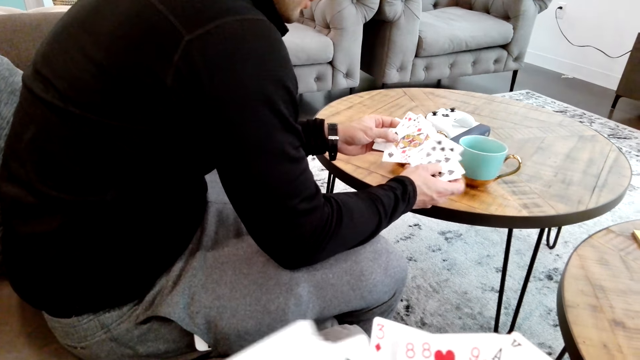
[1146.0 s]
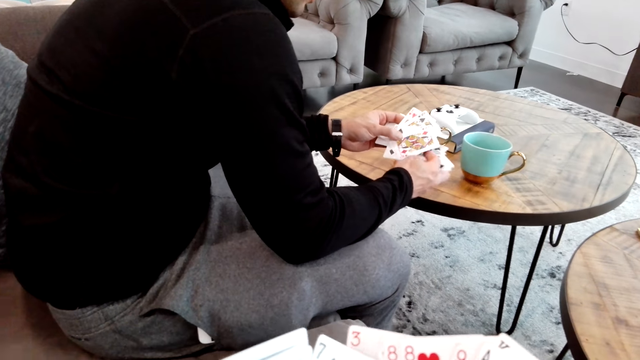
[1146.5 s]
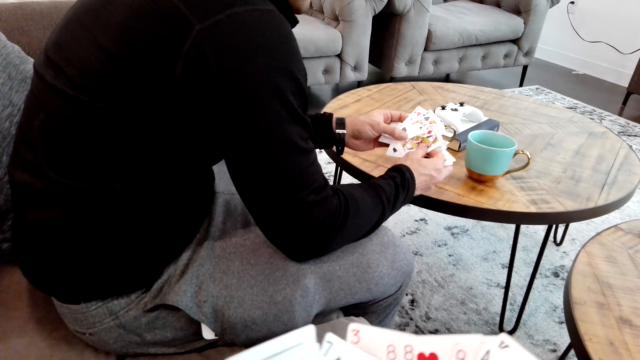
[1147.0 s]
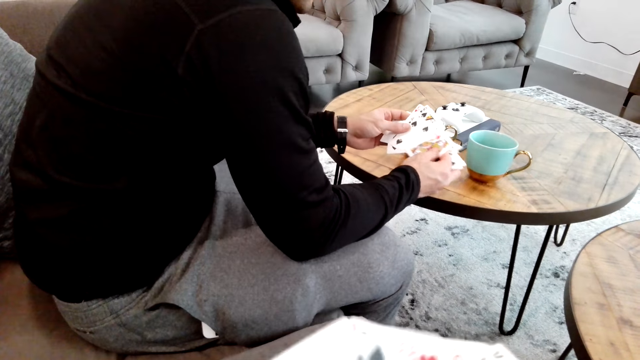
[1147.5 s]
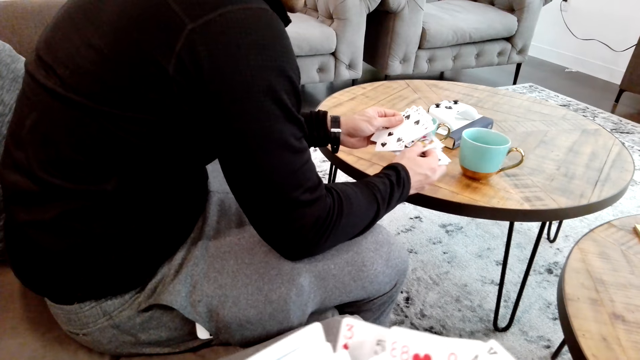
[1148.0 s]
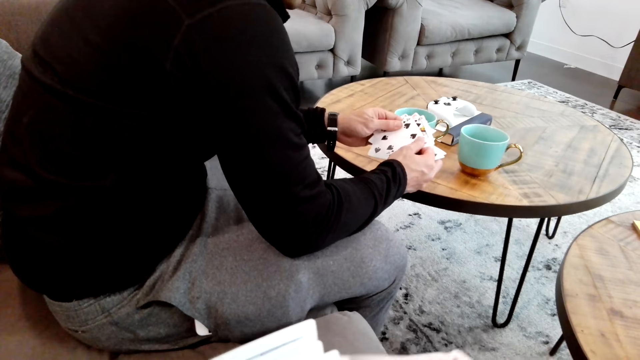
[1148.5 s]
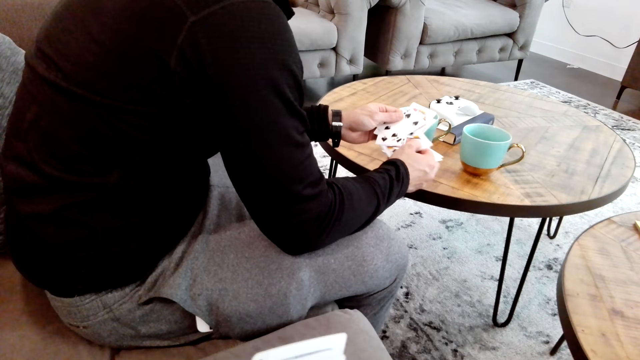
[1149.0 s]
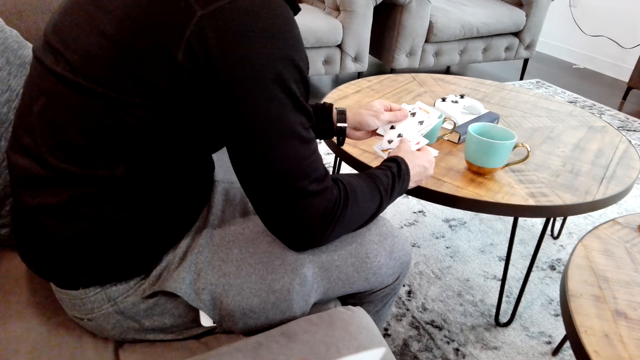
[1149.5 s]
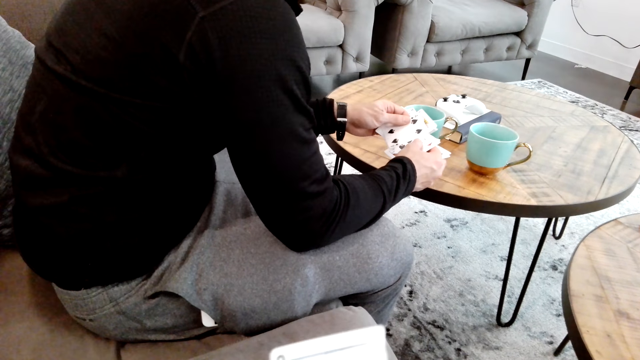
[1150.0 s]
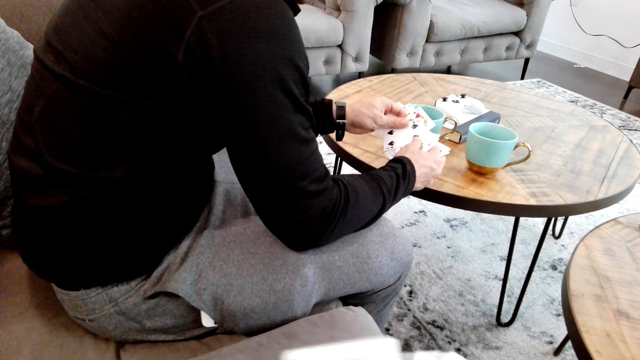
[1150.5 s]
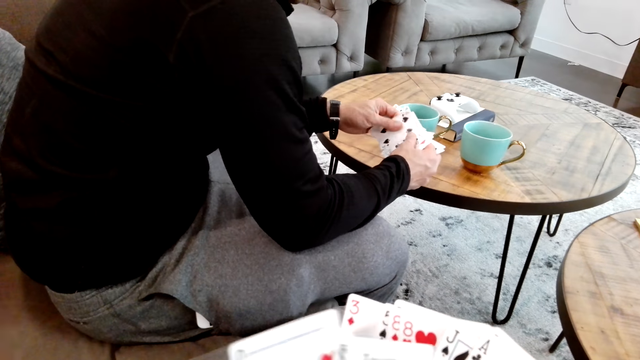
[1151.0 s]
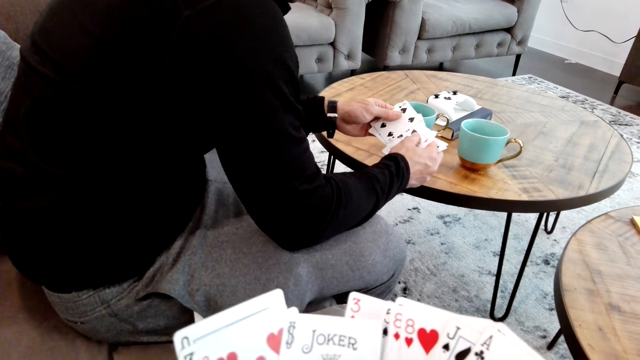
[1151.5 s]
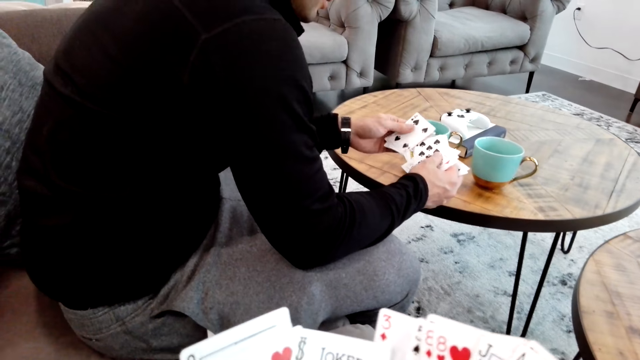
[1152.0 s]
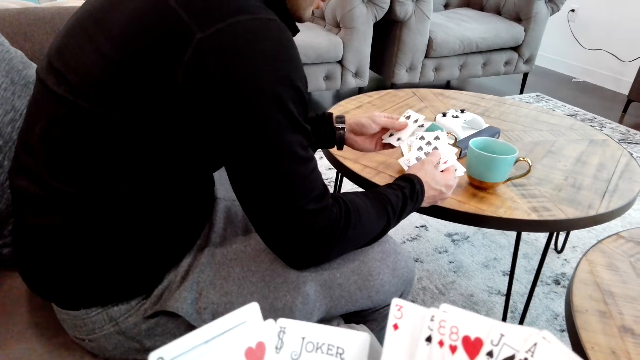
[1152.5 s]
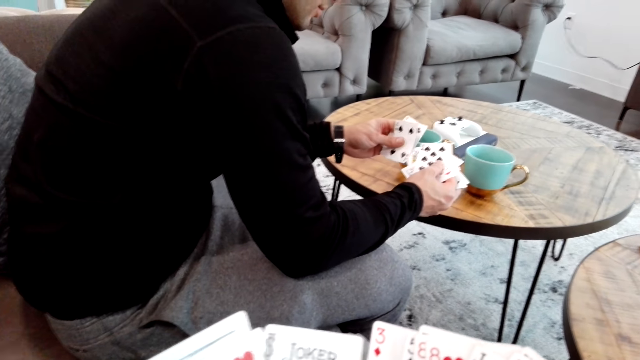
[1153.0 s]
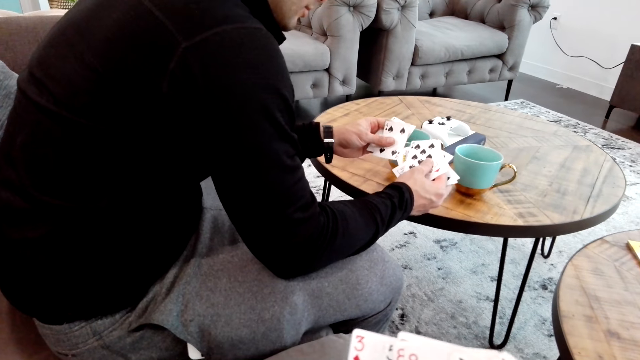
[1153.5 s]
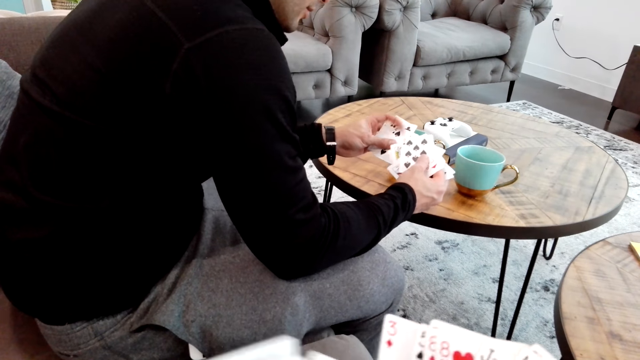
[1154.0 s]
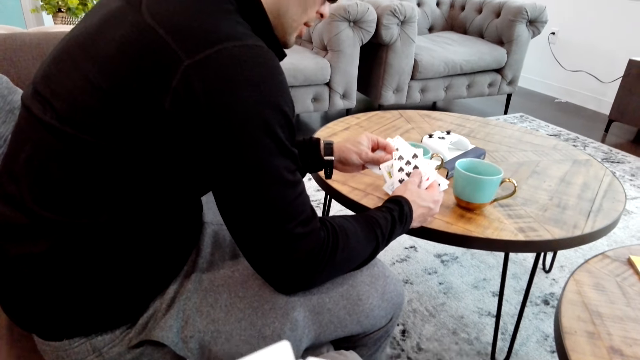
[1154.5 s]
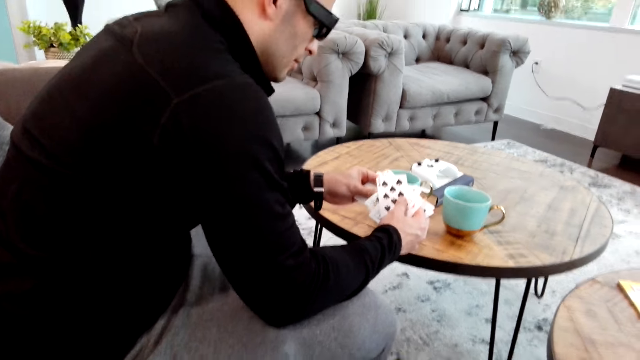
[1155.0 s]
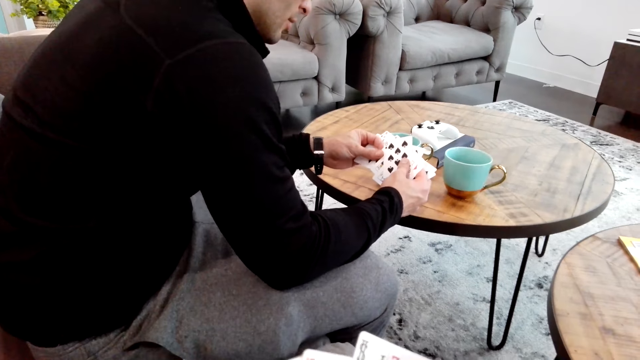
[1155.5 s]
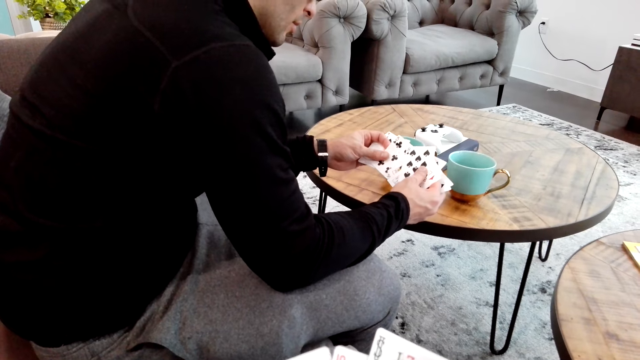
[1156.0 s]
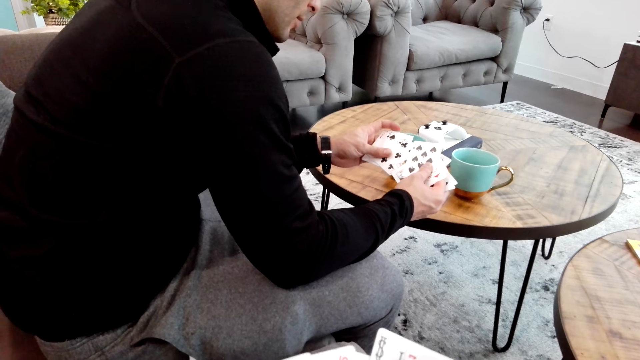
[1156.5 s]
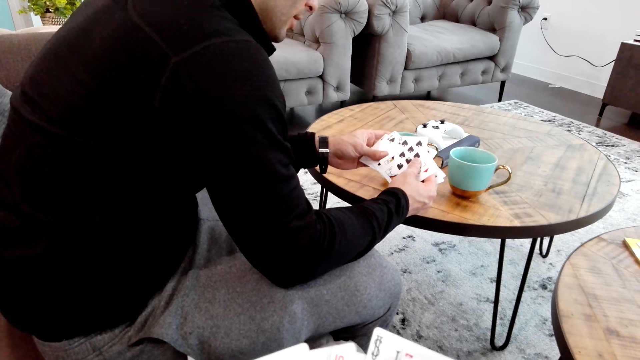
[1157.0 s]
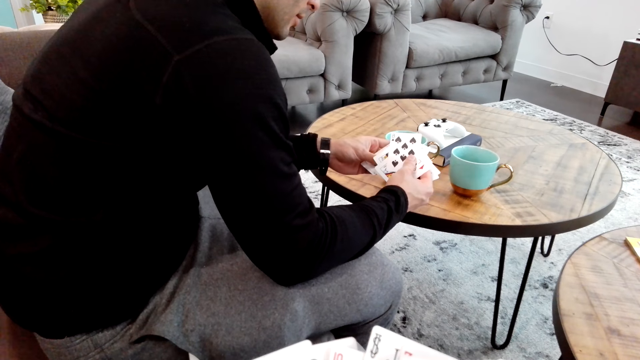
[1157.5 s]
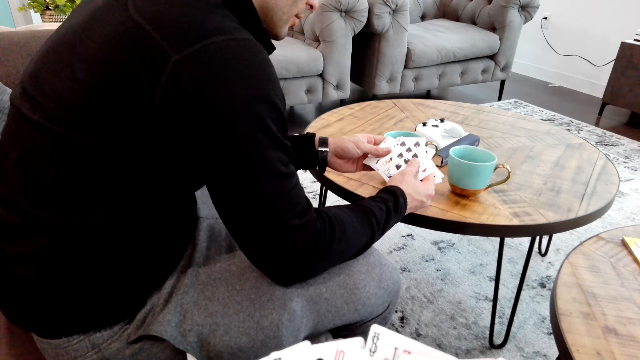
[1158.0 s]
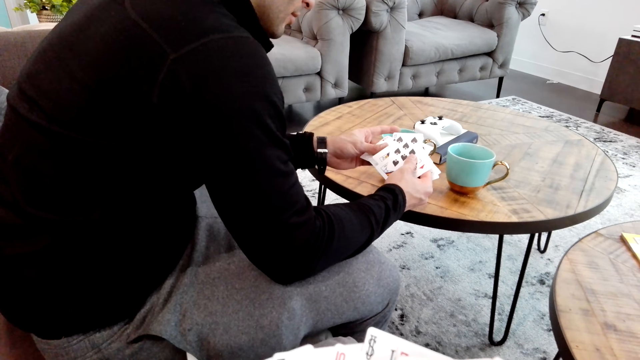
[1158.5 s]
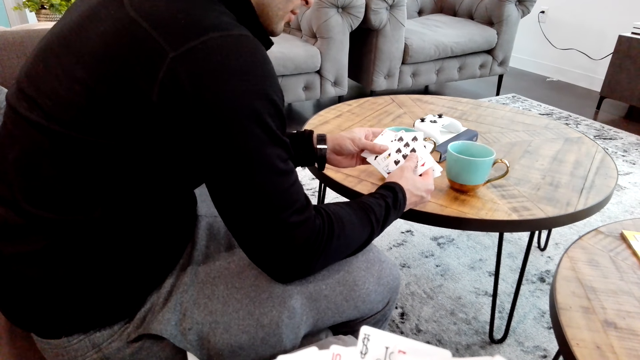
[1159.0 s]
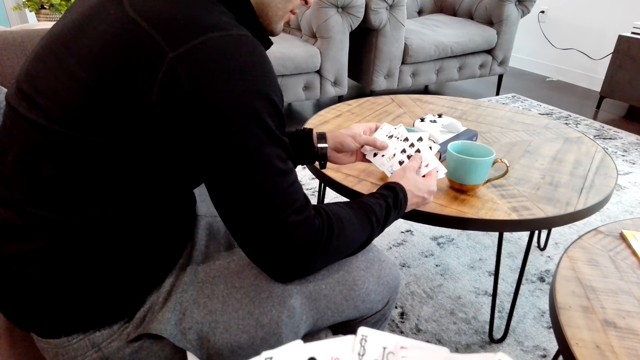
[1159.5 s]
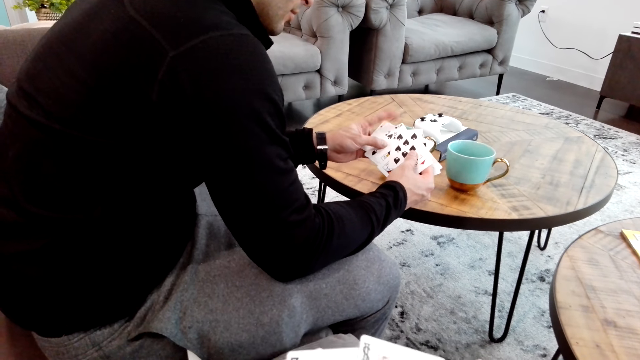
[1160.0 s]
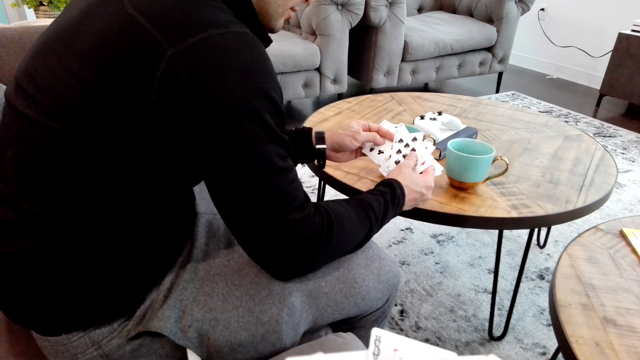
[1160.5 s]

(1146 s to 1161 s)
The camera wearer talks to a man.

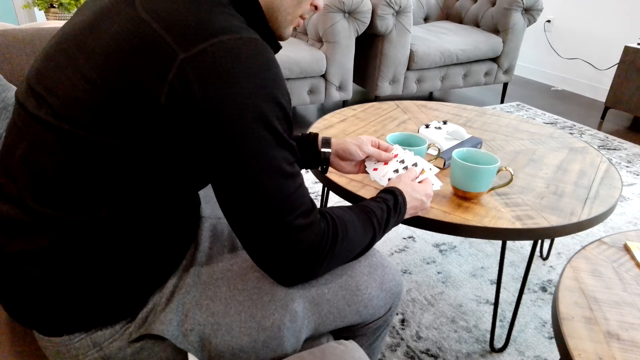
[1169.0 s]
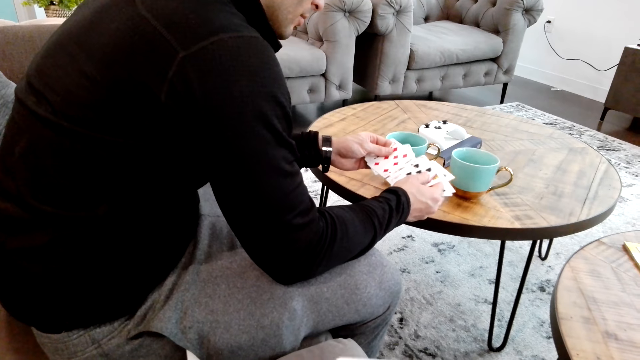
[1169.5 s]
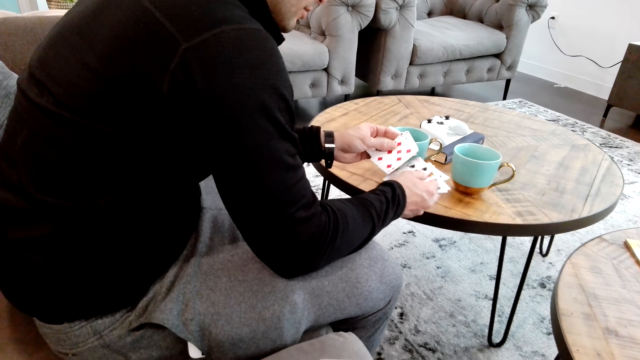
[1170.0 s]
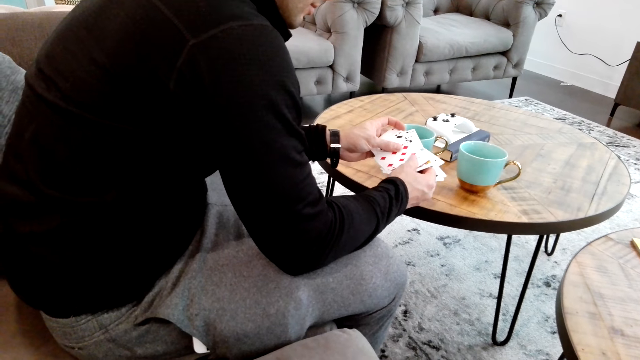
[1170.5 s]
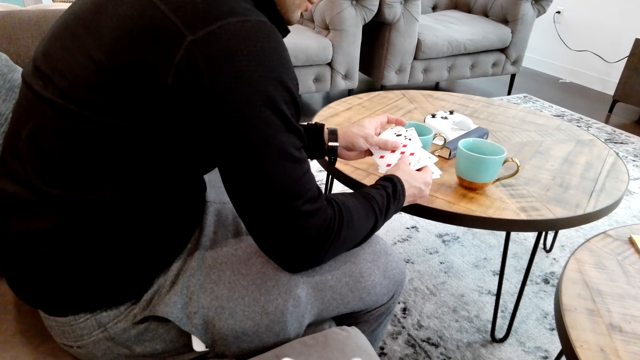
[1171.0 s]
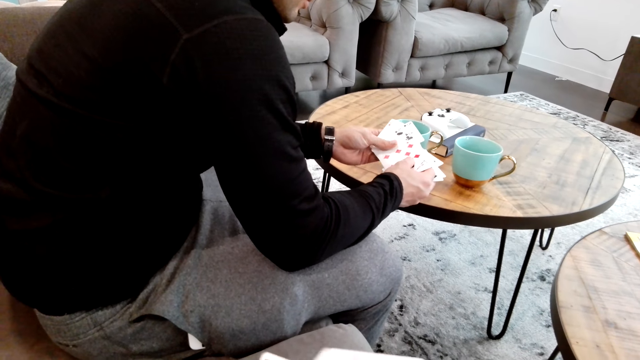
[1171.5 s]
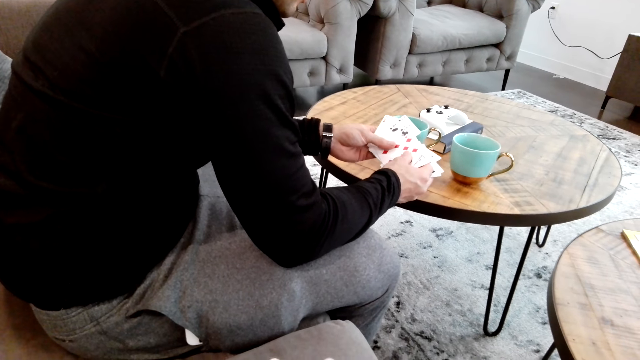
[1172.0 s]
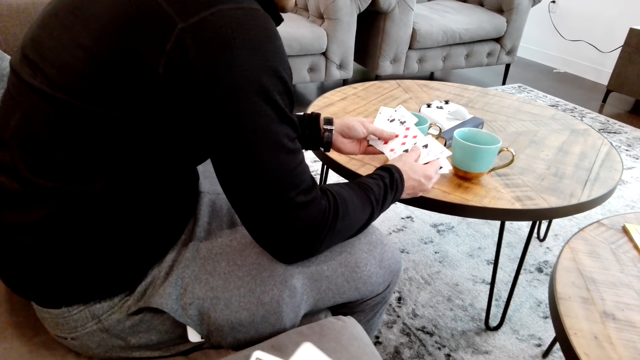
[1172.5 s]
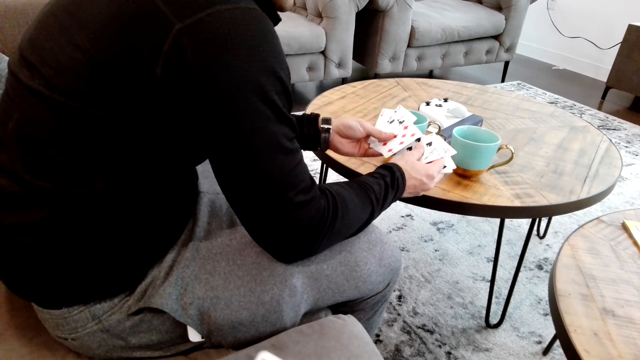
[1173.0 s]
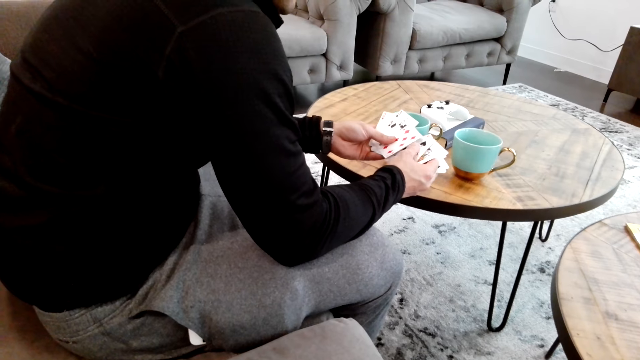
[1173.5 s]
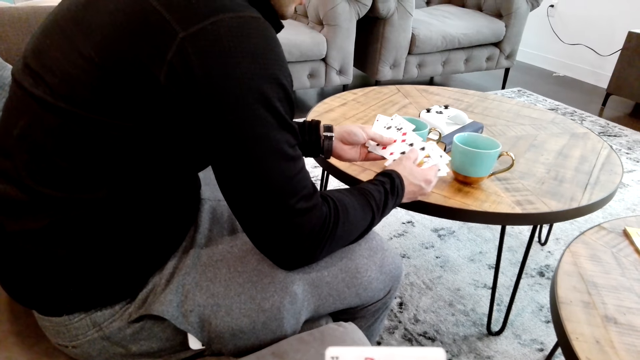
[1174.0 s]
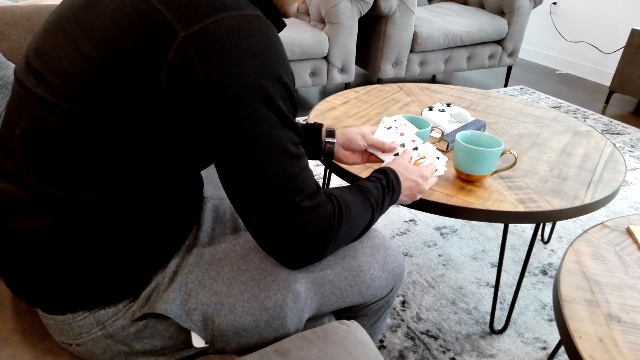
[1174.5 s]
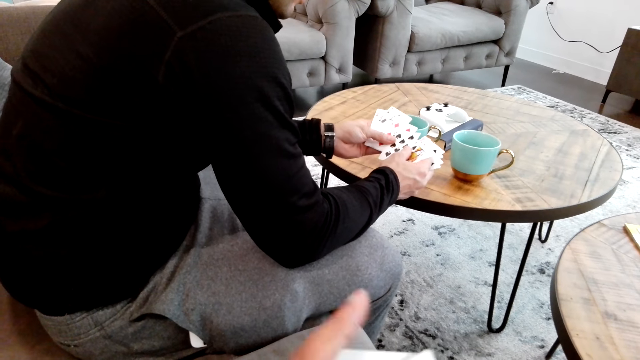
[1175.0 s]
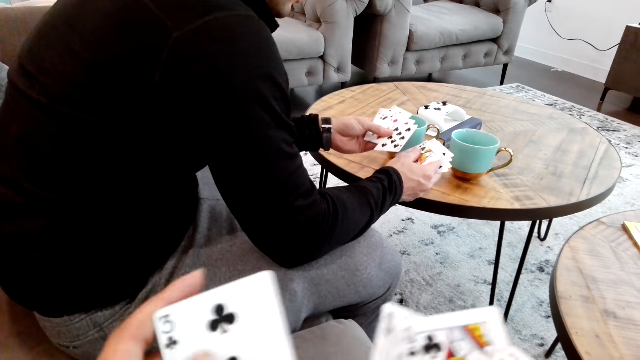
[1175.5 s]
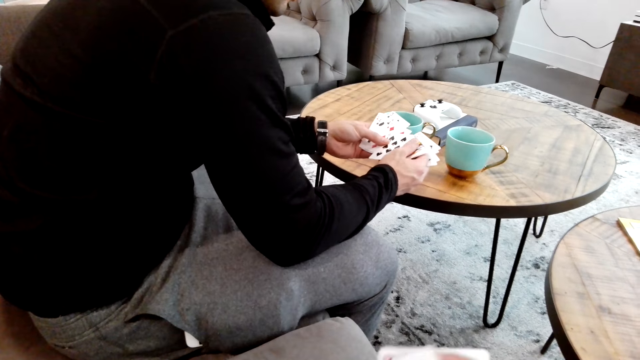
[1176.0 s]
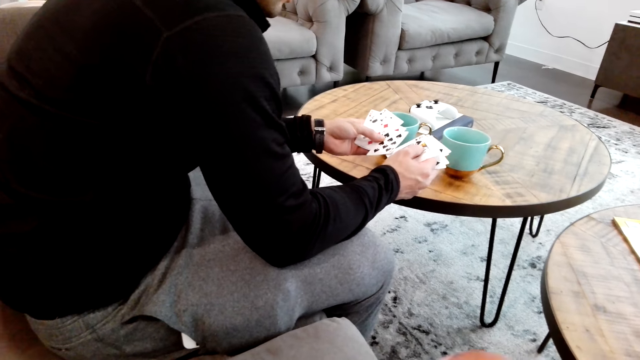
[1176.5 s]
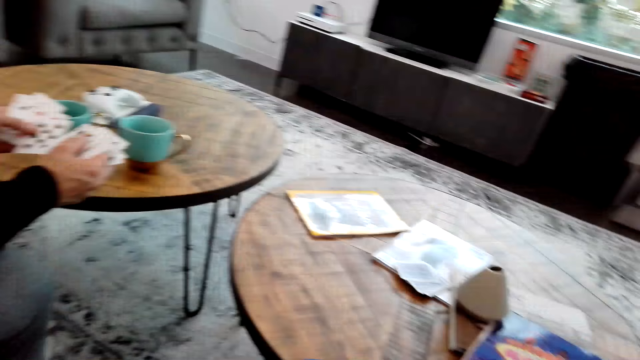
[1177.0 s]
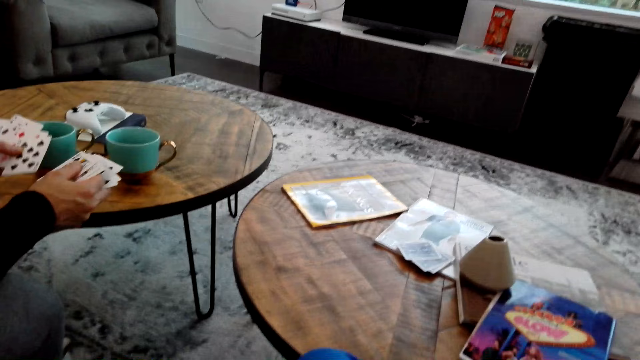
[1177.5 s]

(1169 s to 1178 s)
The camera wearer converses with a man. The man touches the cards. The camera wearer touches the cards. They stare at the table.
